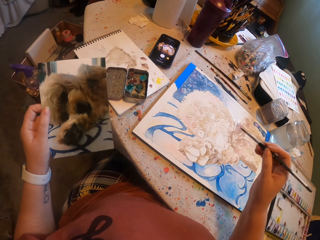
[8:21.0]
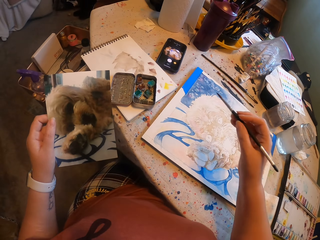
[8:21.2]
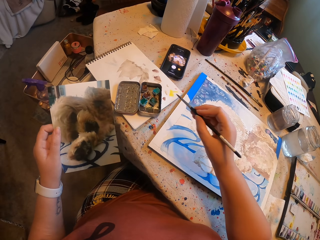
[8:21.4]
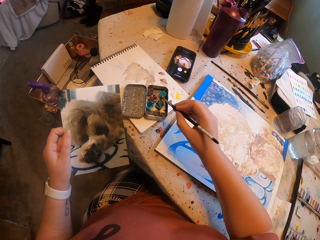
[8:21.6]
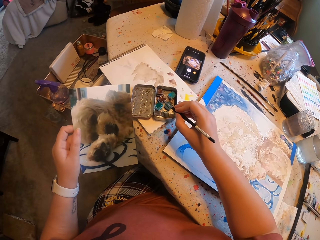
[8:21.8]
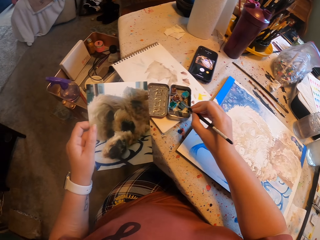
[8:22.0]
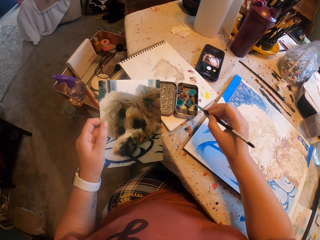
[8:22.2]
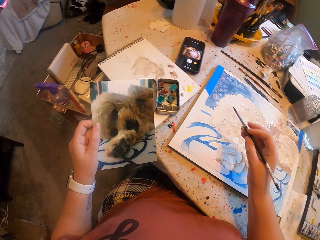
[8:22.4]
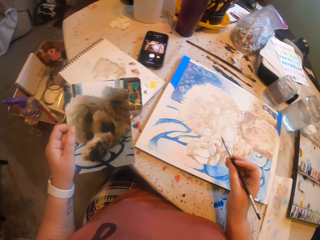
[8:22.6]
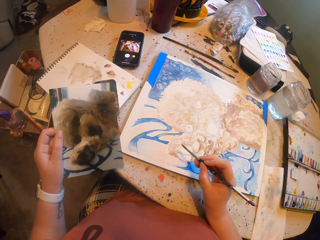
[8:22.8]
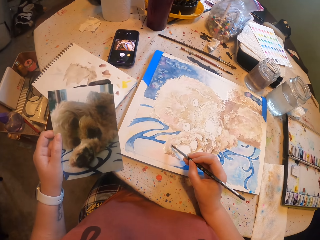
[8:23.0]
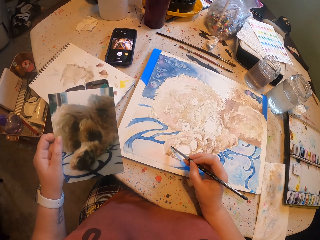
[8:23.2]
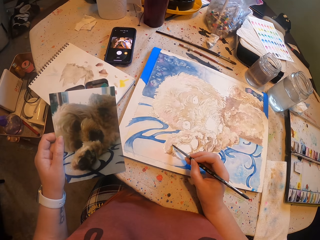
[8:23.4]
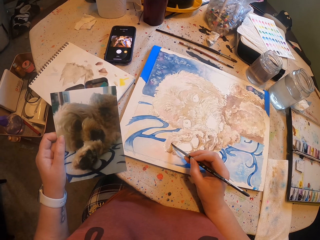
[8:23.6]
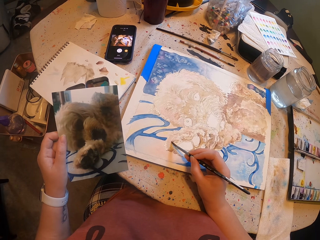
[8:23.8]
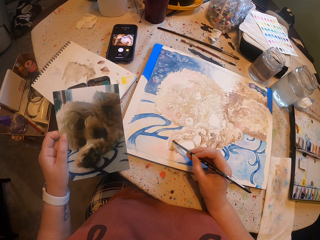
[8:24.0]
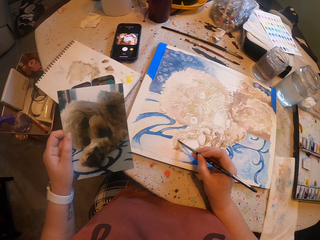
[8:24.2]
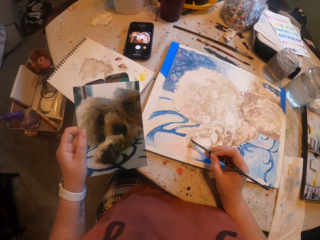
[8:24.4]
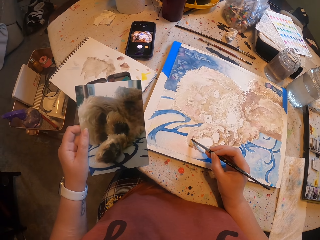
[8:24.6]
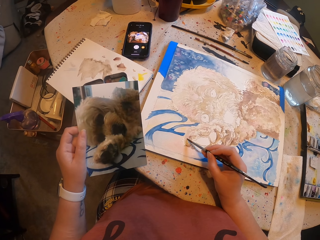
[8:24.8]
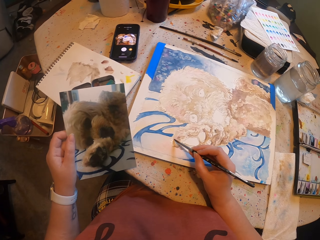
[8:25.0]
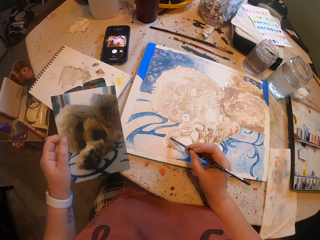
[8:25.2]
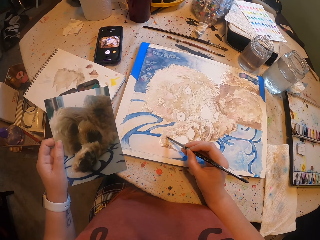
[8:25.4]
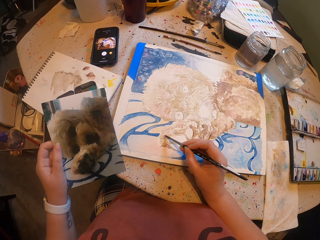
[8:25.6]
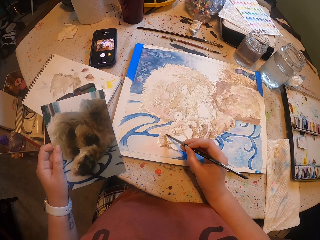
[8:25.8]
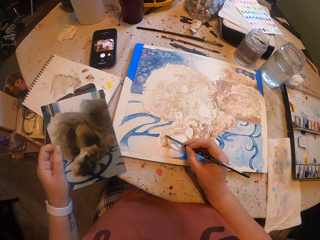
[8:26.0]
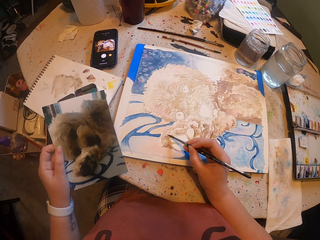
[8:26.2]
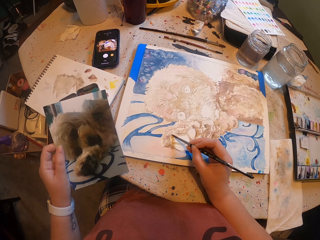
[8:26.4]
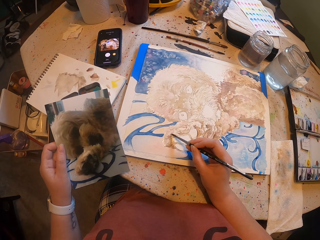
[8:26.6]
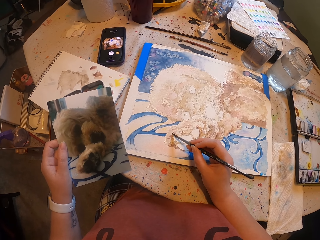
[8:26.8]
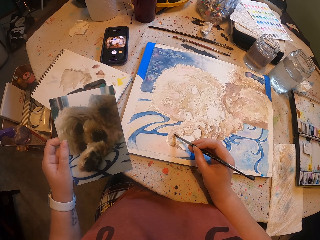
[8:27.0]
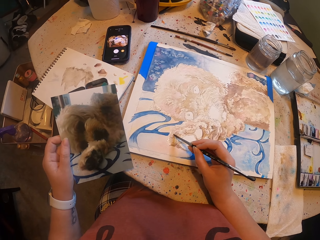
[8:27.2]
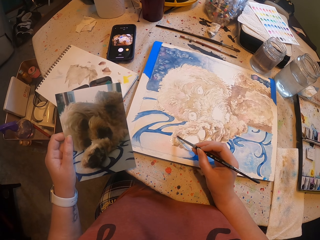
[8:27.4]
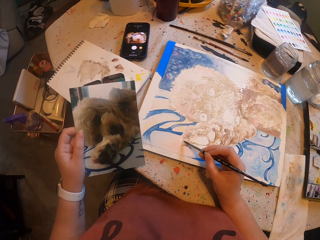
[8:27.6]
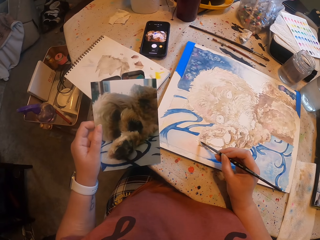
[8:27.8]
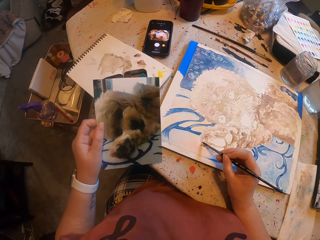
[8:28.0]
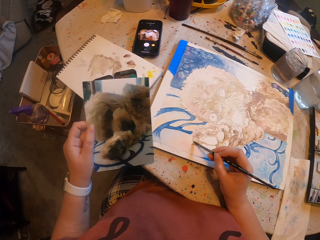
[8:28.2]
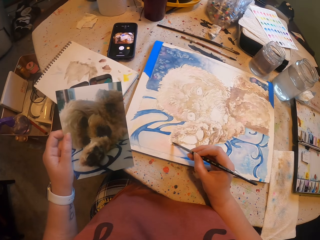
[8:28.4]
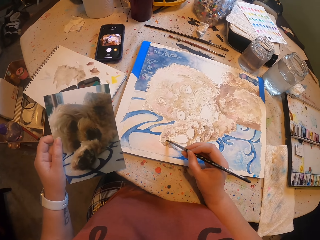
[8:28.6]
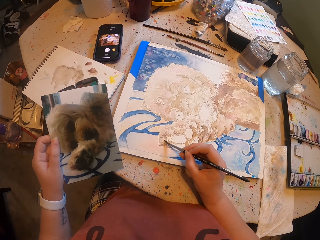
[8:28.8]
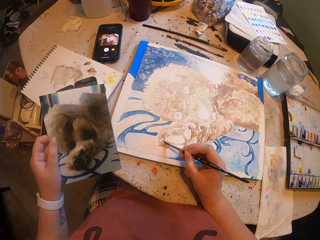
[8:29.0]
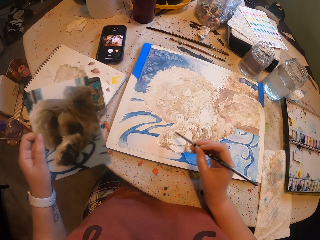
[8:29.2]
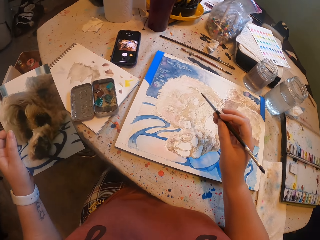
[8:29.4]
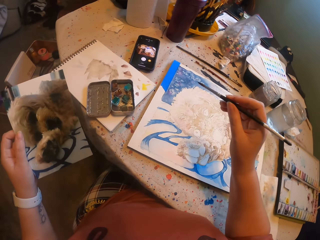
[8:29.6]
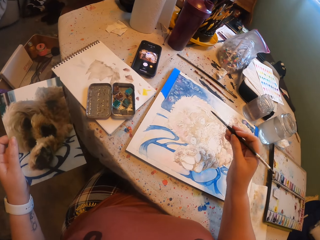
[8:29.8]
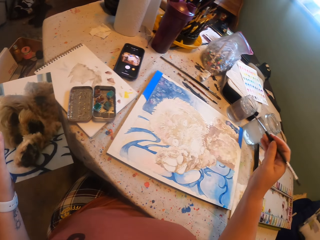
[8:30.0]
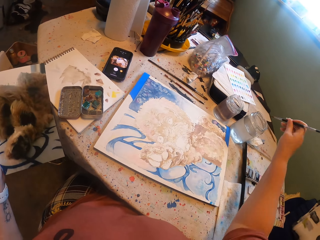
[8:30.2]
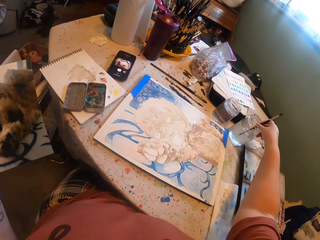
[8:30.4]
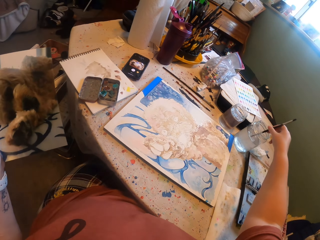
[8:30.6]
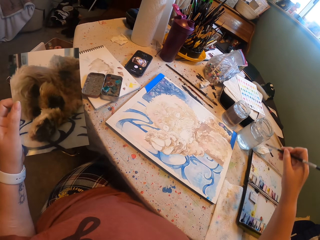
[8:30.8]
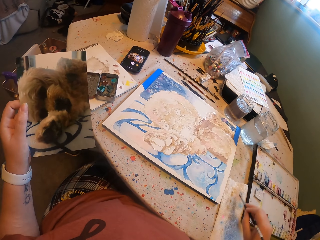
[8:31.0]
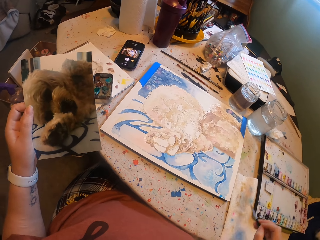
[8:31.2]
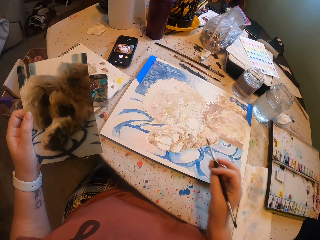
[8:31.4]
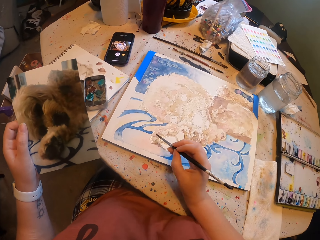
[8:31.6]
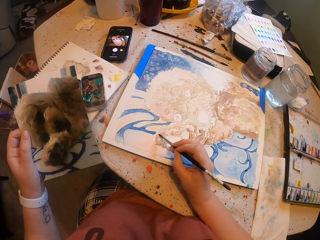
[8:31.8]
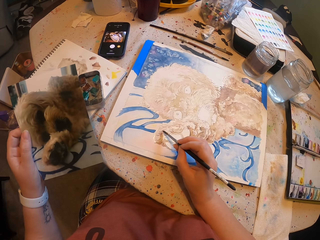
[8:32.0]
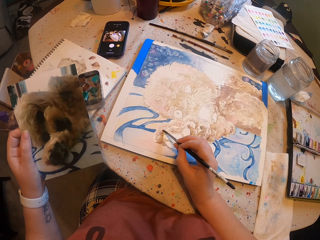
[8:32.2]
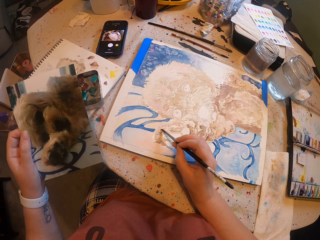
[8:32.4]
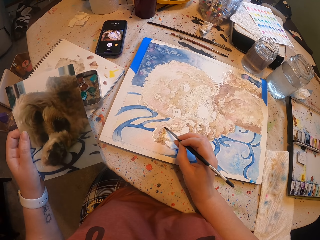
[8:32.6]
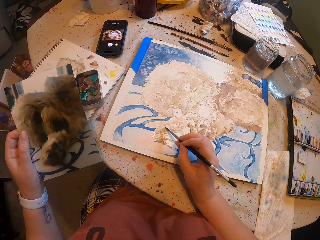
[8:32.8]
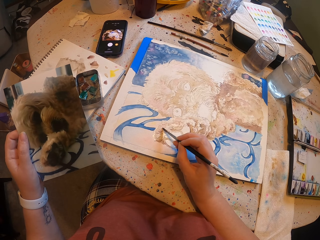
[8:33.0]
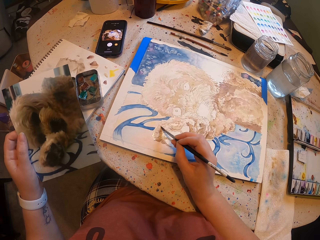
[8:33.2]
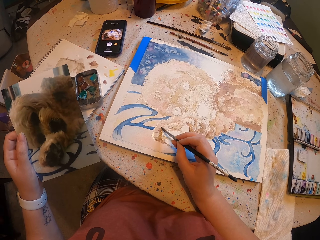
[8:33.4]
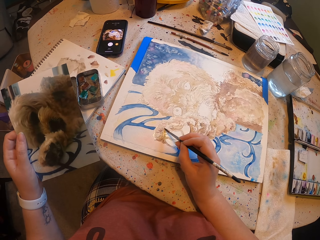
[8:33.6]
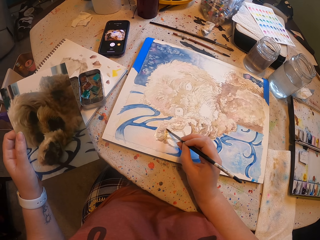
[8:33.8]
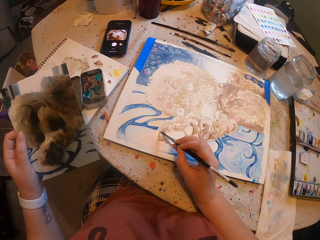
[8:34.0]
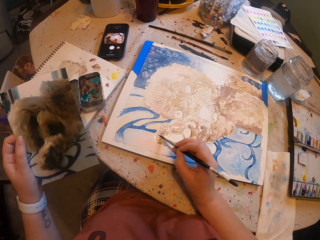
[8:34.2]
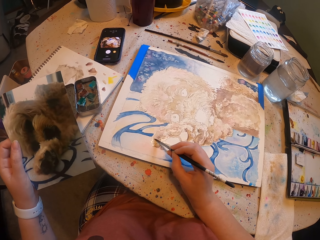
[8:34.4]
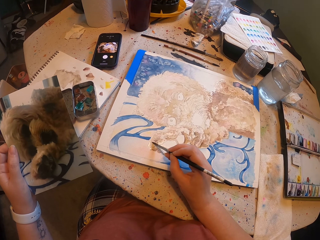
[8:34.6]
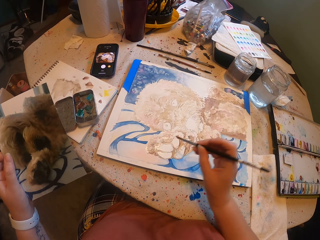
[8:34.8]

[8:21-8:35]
The camera wearer dips the paint brush in the paint. They paint the art with the paint brush. They dip the paint brush in the water. They paint the art with the paint brush.

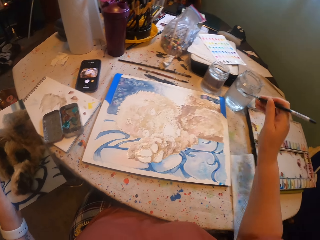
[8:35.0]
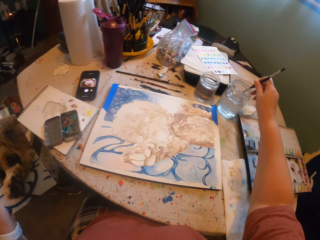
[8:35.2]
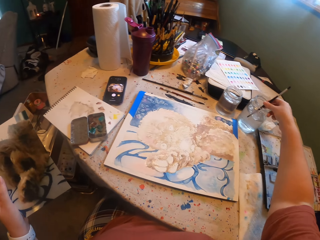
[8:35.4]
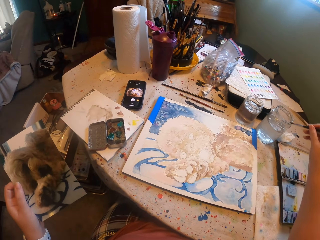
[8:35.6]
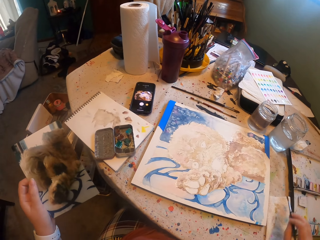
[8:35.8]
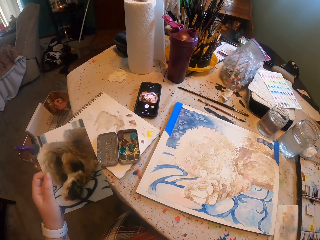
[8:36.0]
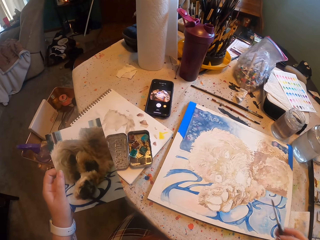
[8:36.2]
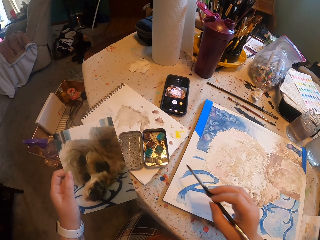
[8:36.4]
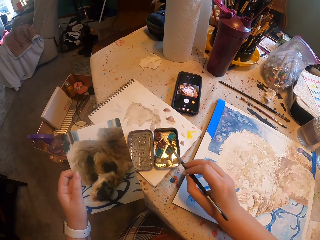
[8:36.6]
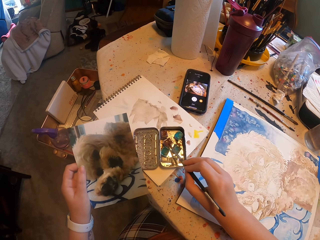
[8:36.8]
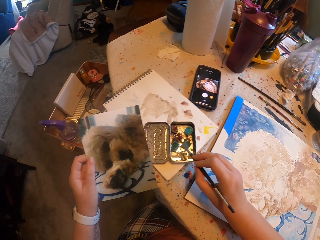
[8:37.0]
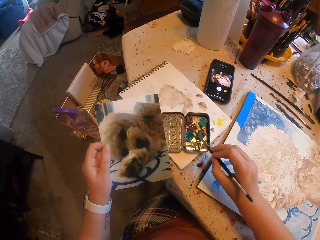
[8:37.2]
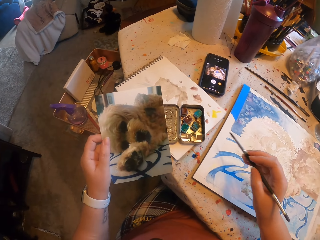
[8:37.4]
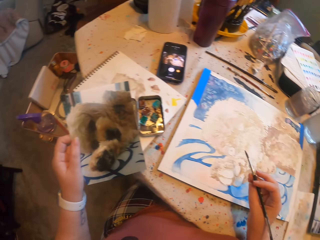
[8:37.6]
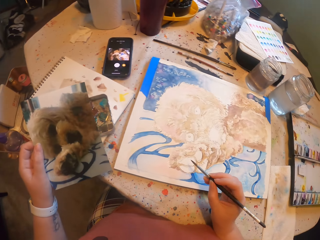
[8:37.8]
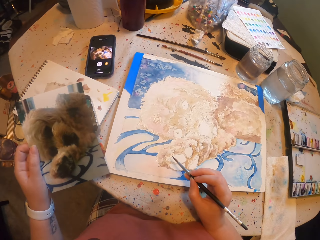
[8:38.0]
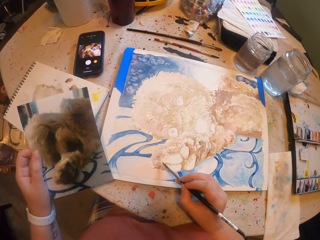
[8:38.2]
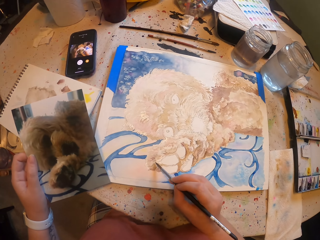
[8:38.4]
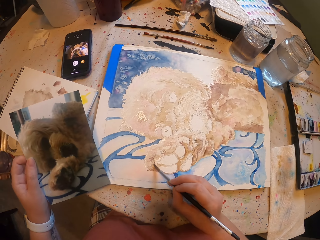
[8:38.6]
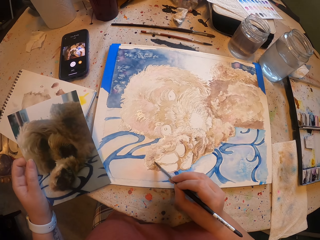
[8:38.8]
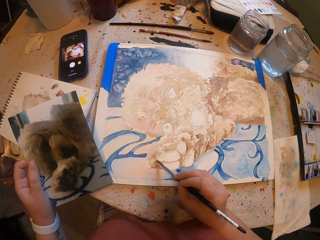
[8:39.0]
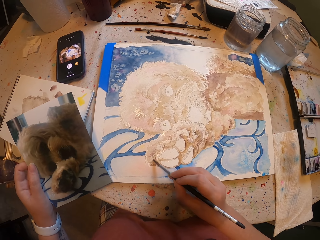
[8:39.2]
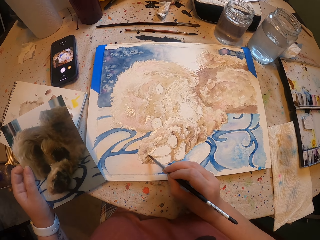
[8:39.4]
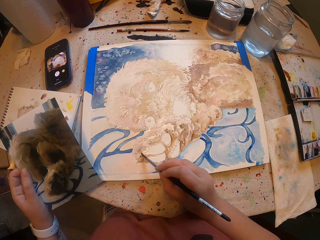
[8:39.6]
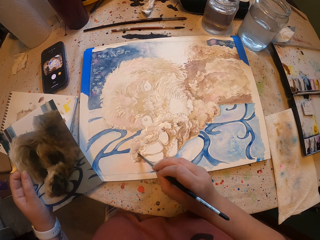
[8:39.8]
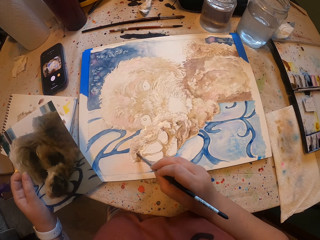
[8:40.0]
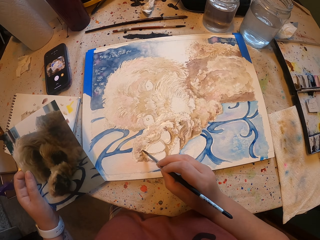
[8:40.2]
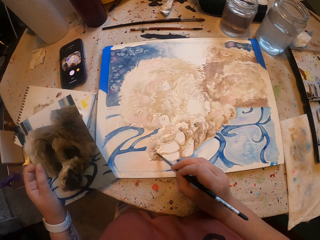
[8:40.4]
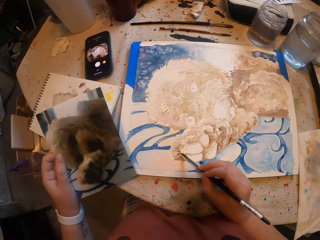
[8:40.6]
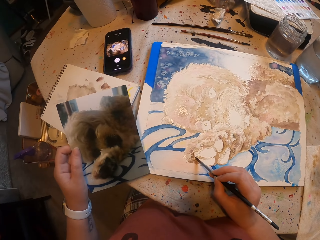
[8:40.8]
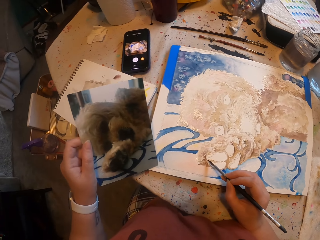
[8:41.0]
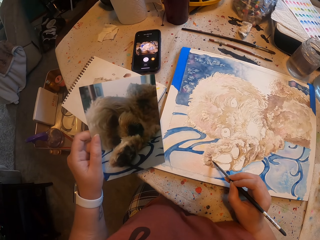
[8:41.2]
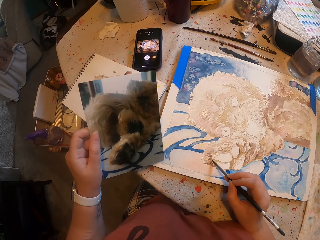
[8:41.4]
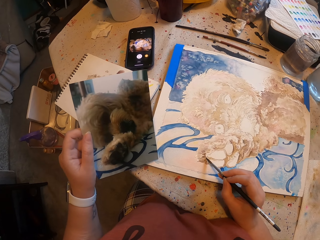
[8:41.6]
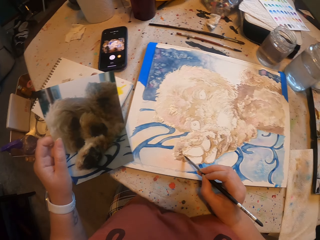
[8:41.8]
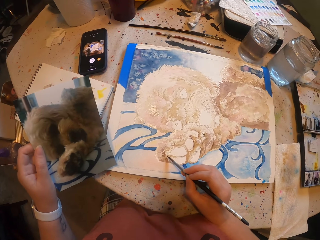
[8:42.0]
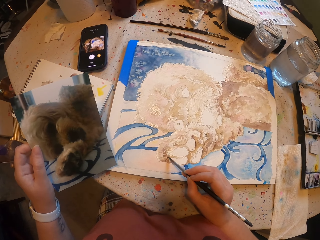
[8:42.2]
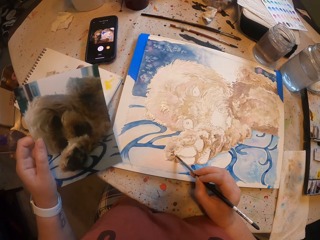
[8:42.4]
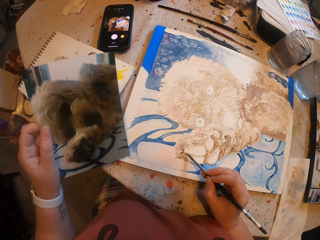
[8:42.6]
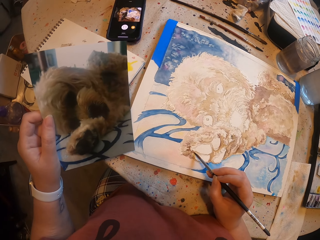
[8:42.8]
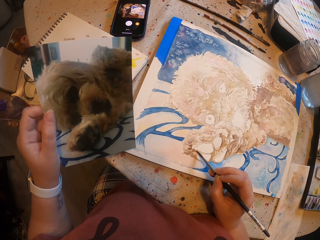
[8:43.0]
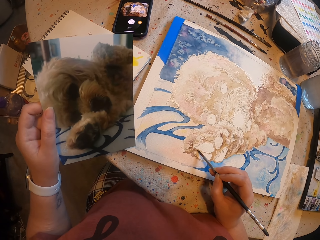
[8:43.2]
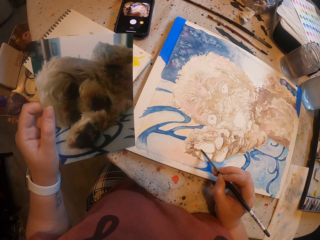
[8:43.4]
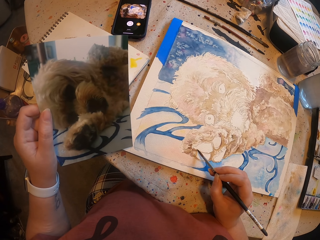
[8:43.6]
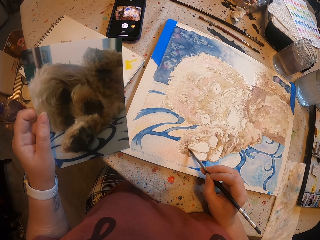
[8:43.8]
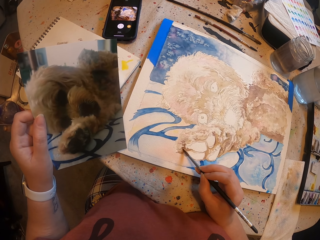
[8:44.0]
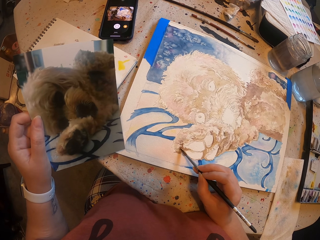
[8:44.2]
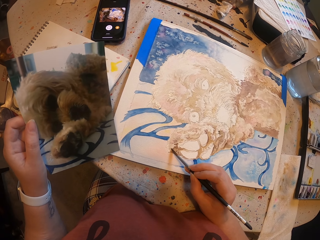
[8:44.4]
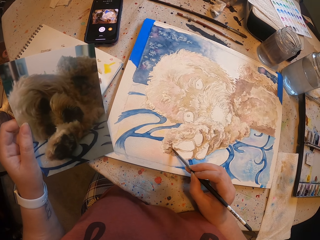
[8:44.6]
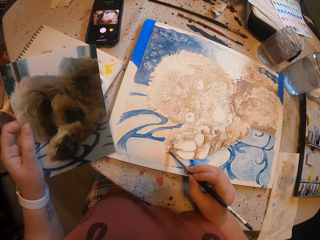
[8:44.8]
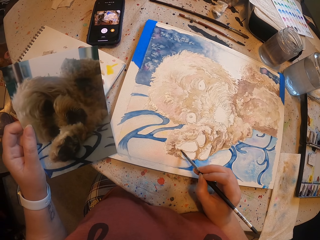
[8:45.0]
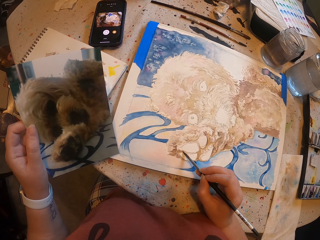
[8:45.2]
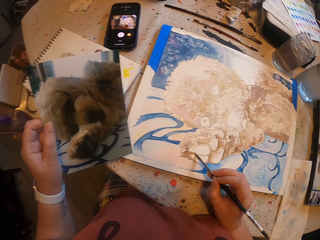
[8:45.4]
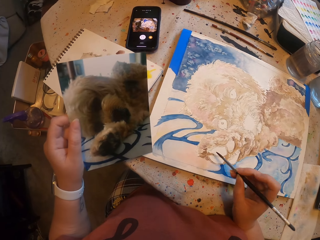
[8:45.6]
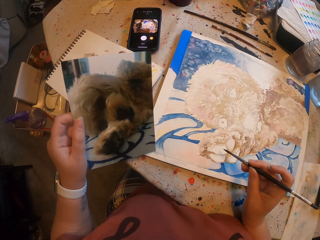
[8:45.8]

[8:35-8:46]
The camera wearer dips the paint brush in the water. They dip the paint brush in the paint. They paint the art with the paint brush.
